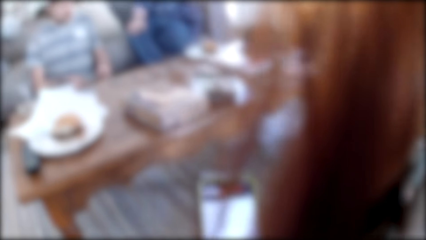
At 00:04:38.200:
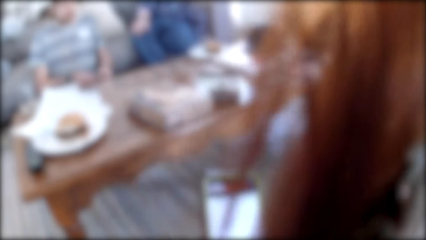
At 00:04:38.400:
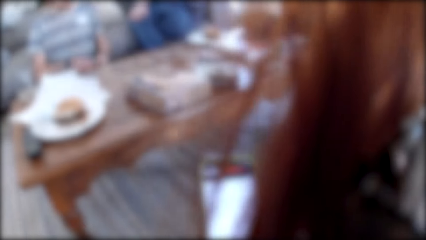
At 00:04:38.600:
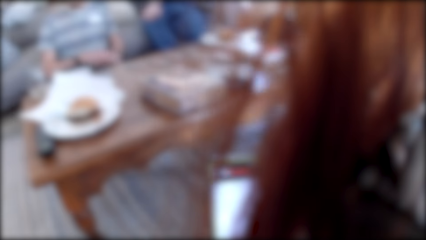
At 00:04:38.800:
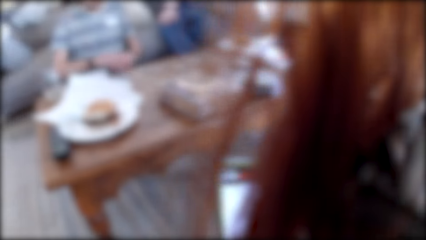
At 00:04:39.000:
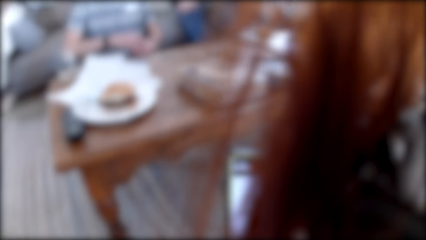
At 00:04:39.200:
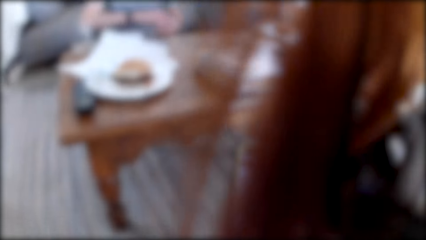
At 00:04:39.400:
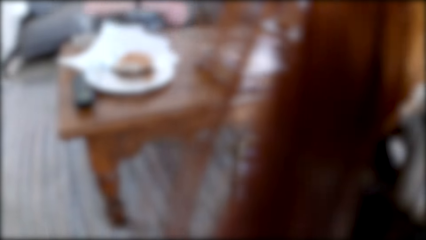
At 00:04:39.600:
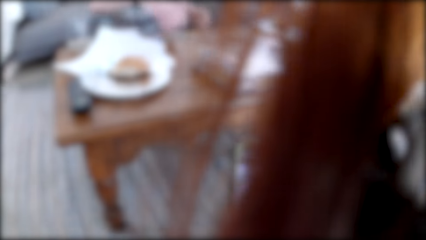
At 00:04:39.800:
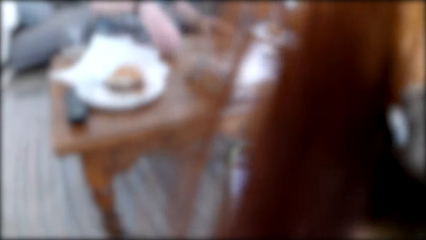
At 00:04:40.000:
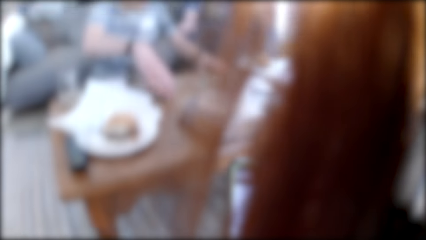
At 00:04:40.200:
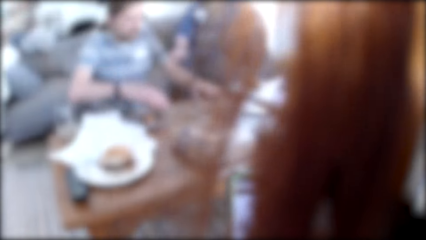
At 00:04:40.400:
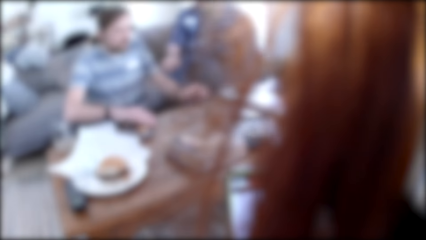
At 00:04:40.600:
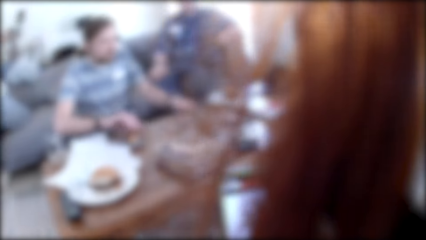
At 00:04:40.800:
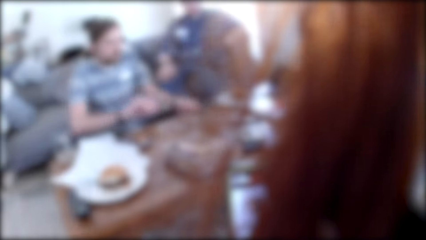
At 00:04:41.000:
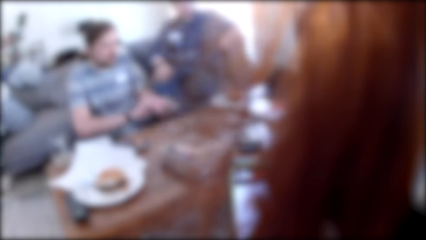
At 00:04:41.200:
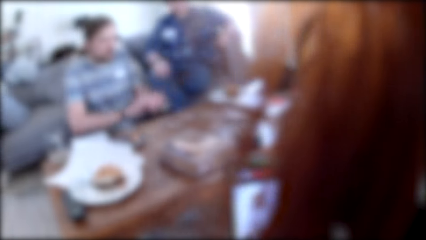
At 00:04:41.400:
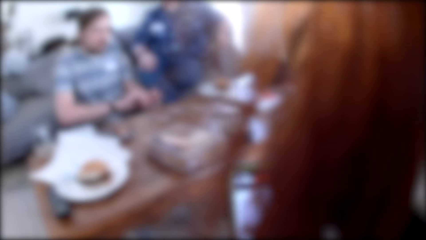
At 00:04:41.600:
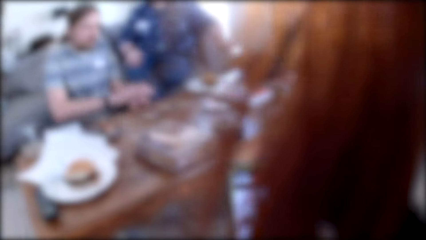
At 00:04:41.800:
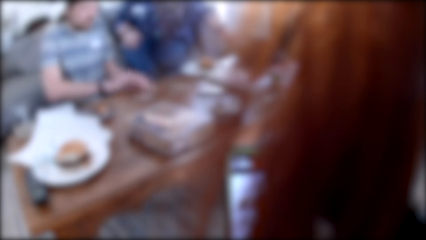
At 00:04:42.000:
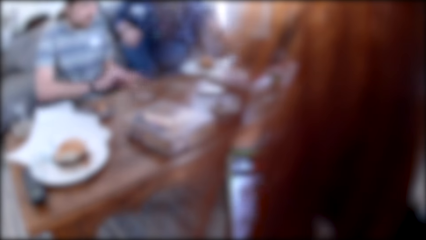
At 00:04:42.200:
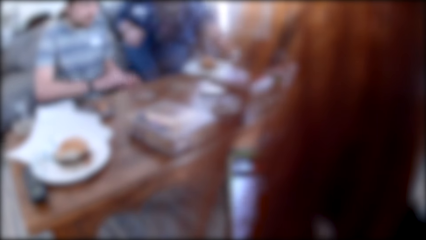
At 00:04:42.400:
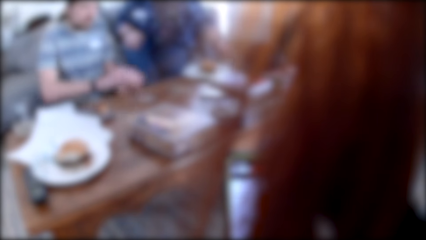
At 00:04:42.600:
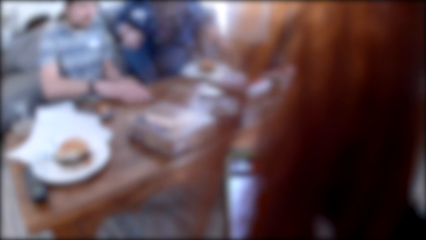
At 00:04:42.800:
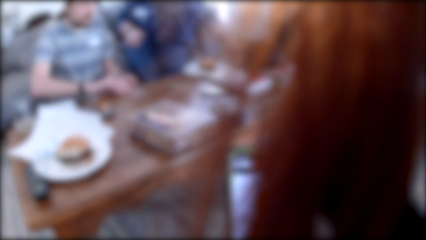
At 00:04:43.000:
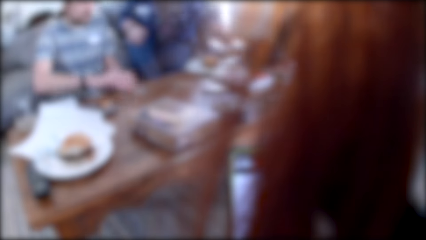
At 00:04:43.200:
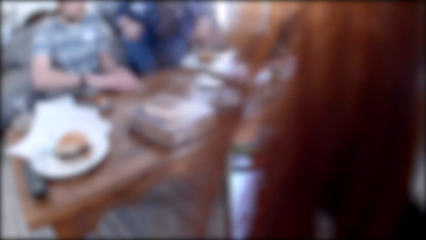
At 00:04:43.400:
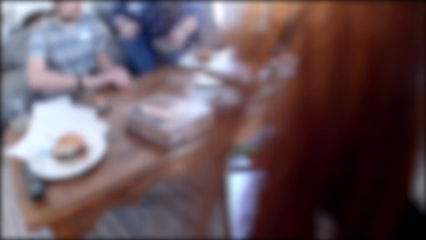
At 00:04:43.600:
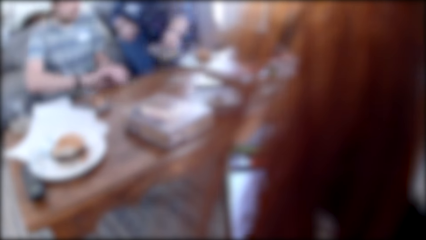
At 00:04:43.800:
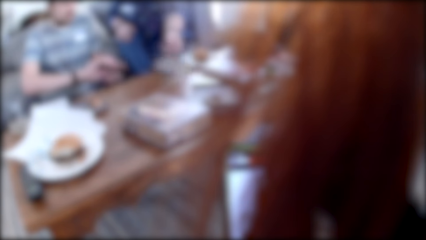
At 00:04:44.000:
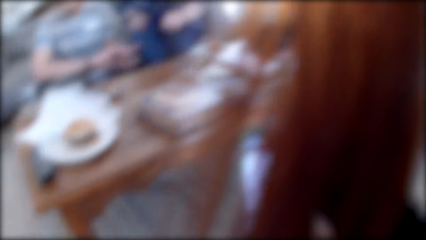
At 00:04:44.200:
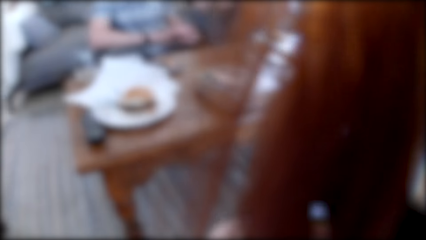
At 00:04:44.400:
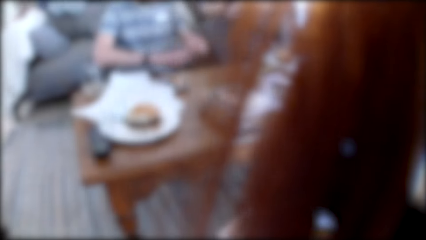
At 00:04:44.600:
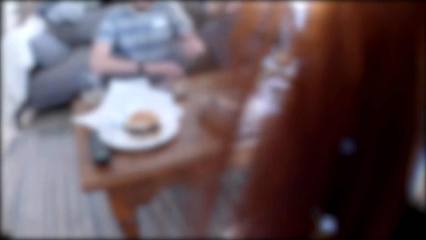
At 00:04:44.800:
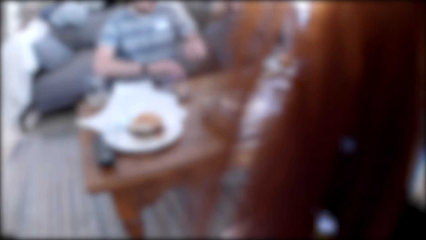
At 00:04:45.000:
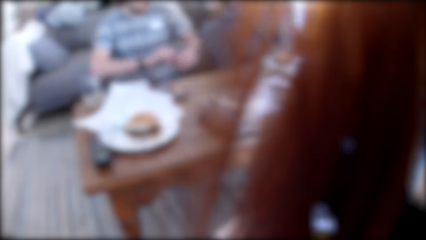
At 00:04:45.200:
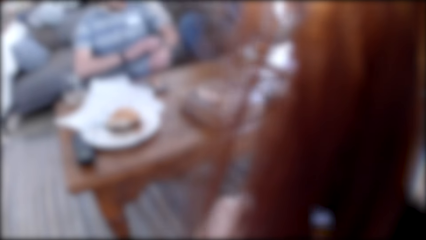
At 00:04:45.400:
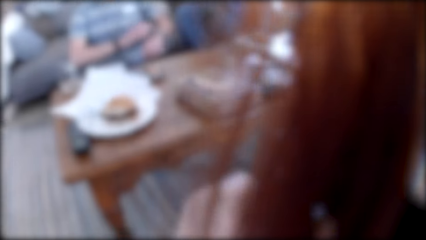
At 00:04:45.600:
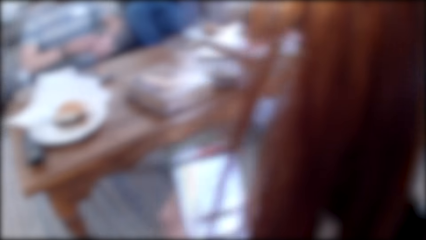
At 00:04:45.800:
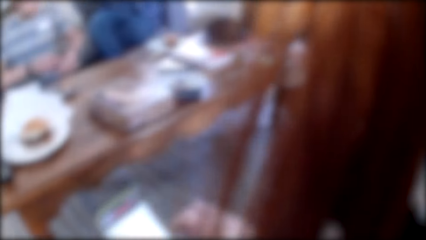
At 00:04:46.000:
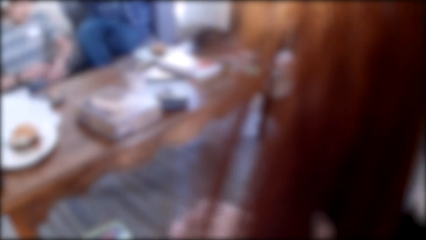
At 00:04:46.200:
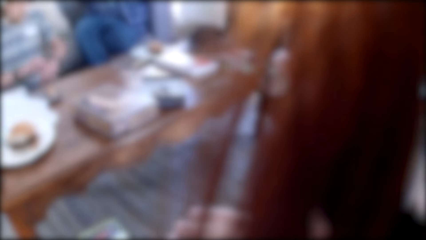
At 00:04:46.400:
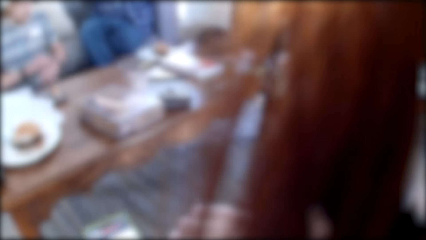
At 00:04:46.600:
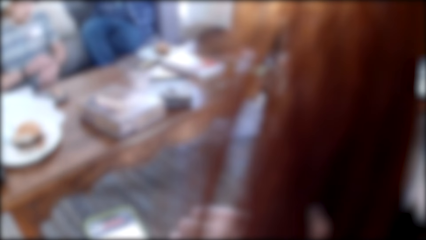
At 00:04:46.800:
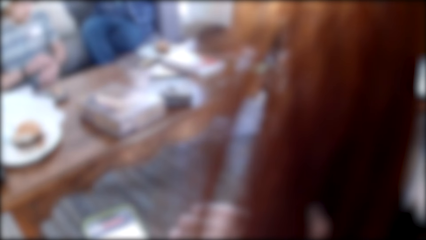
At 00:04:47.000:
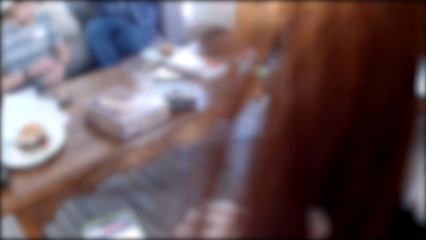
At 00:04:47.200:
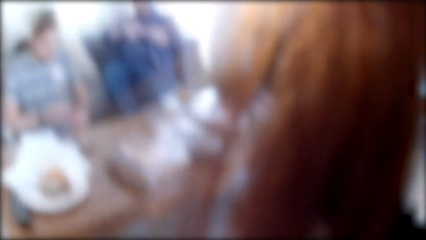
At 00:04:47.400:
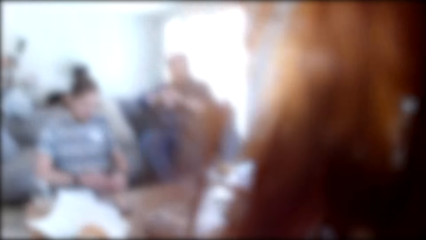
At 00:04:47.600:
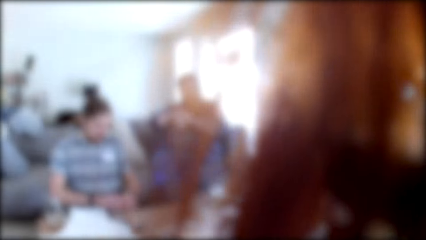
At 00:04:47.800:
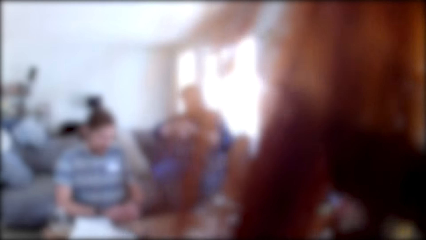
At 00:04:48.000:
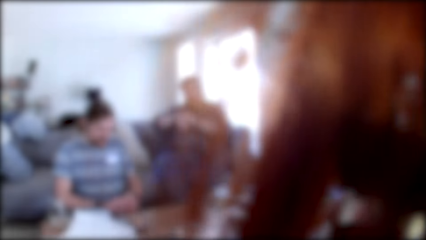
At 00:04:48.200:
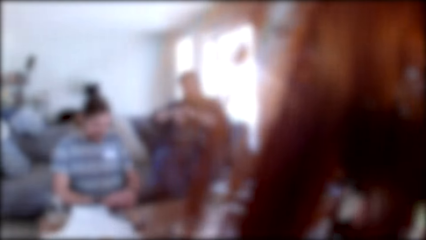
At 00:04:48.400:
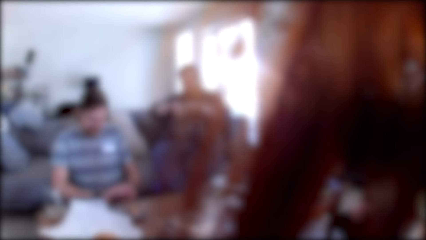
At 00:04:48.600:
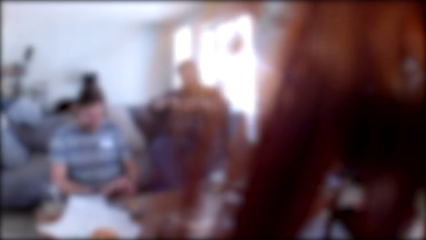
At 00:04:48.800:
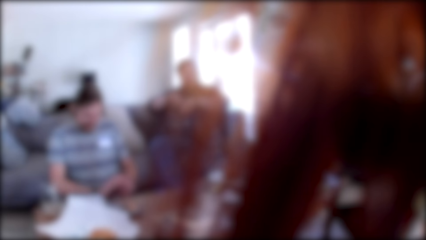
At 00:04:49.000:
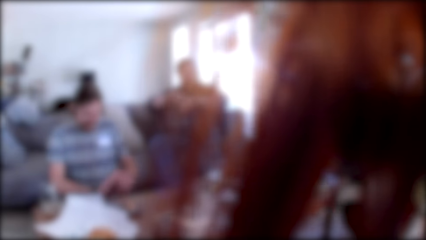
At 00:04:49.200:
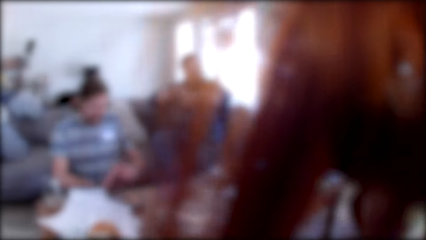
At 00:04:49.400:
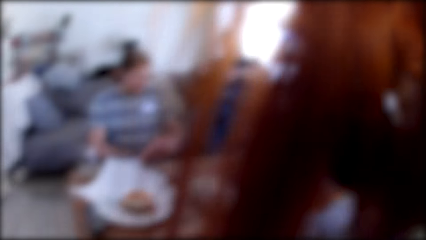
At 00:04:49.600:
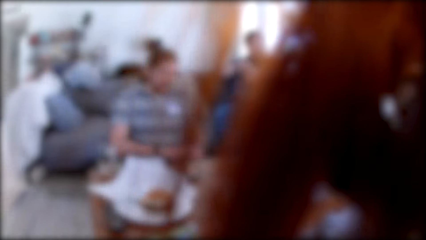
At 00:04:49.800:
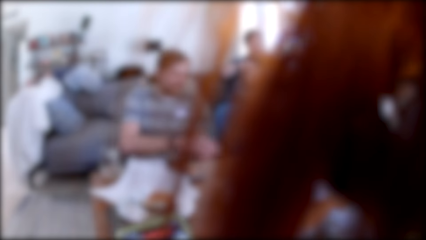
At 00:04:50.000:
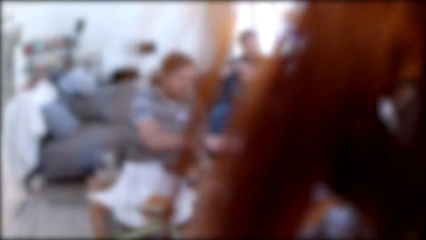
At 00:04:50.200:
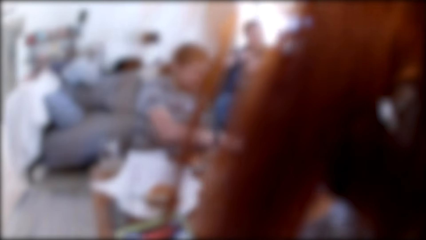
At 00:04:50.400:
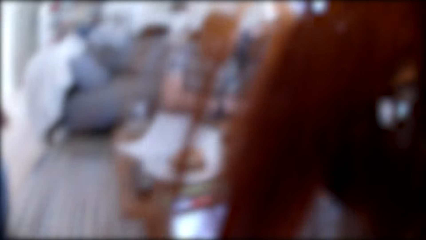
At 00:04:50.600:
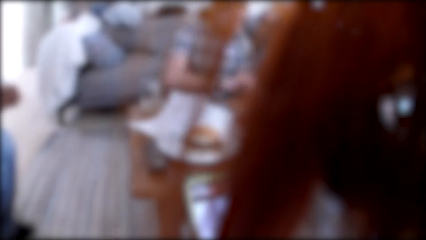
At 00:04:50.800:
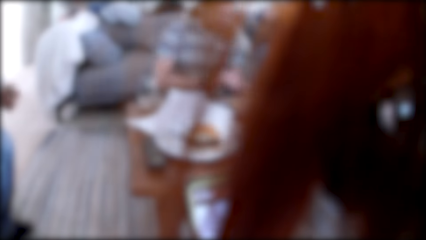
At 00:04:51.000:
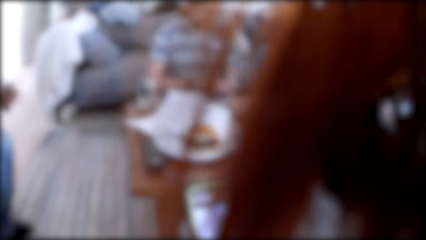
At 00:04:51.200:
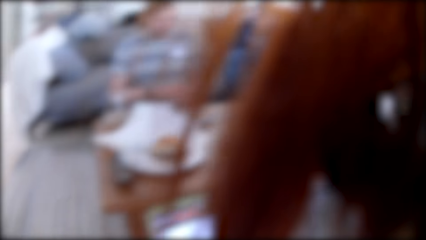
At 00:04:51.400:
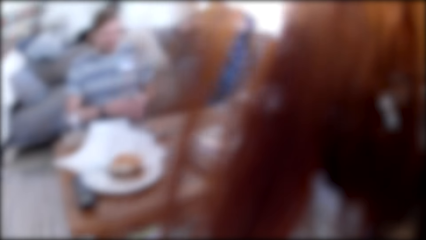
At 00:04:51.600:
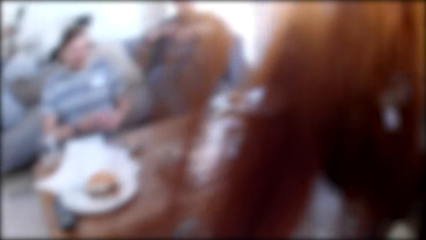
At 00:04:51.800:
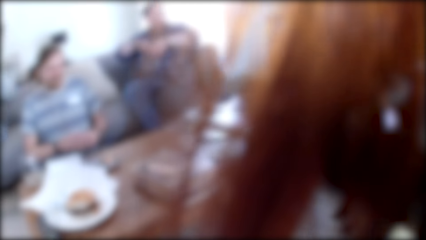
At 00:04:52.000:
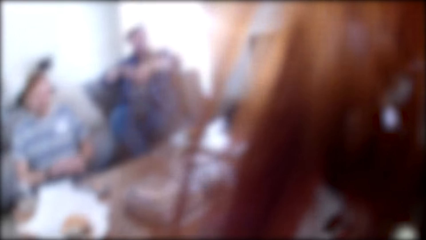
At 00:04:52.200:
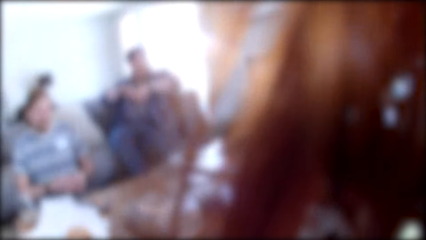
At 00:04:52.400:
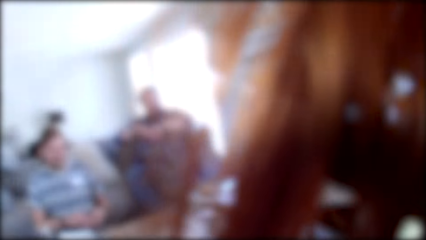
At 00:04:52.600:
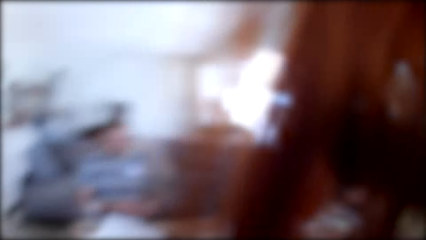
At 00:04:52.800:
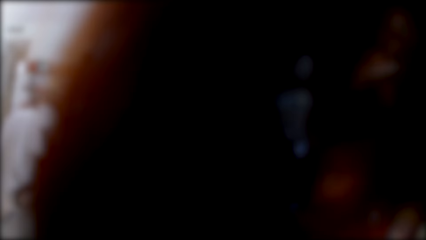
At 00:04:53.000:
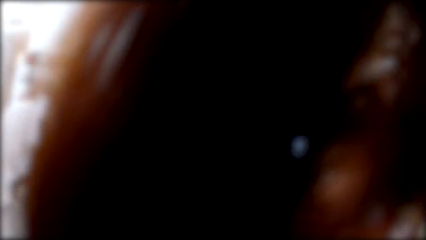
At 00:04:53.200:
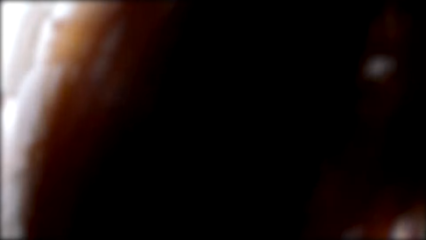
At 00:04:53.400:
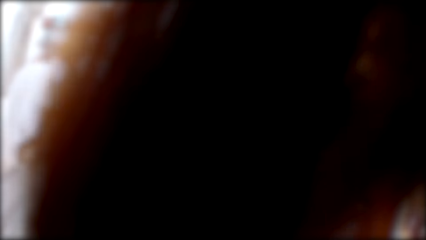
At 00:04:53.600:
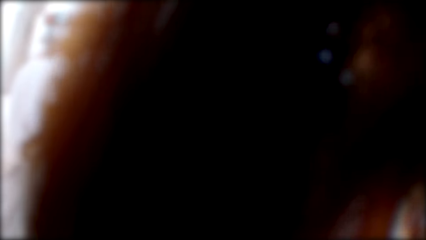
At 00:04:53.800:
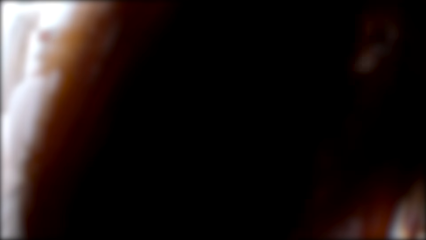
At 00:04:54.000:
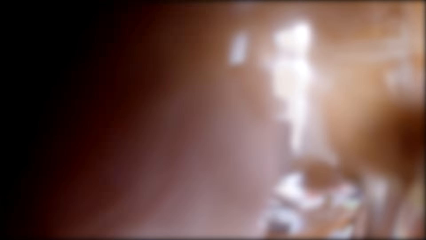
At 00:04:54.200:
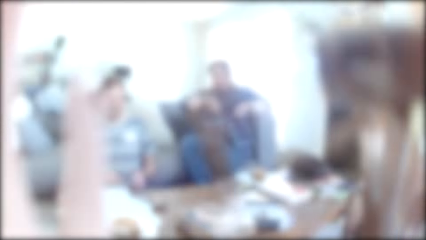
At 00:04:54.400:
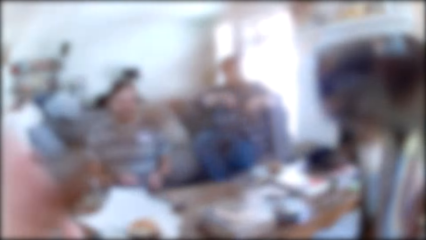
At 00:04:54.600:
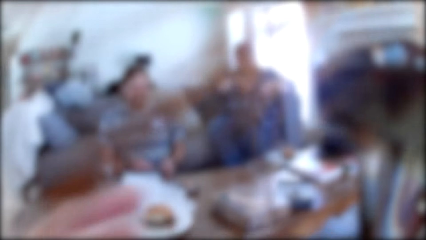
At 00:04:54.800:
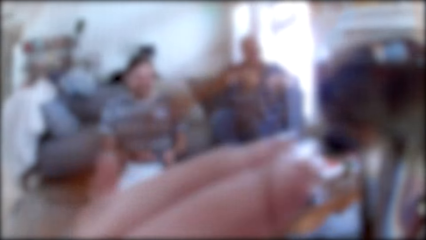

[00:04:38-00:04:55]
A man puts the cards on the table. The man picks the game cards from the table. Another man puts the board game card on the table. A third man drops the book on the table. The camera wearer uses a phone. Another man puts the cards on the table.
